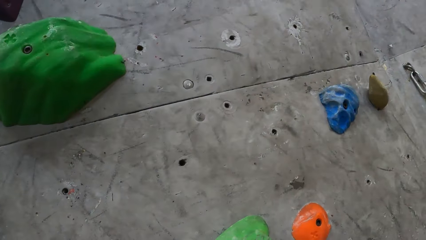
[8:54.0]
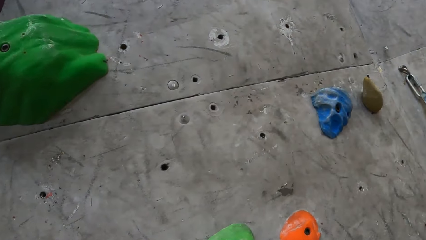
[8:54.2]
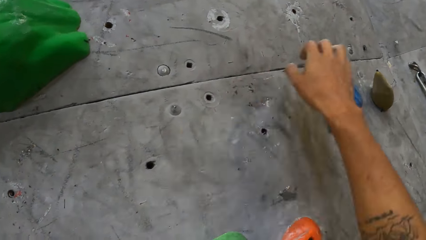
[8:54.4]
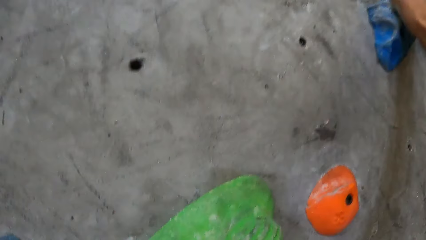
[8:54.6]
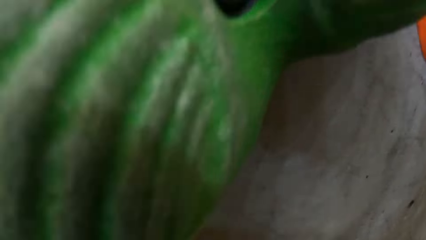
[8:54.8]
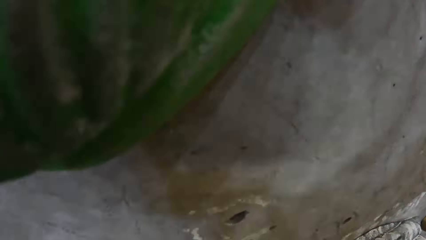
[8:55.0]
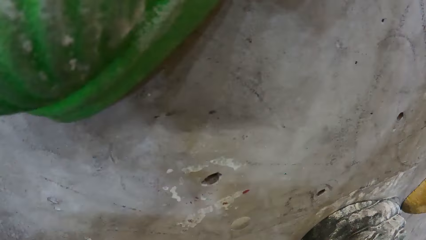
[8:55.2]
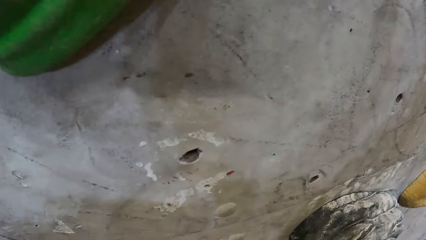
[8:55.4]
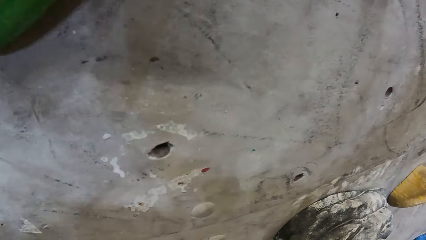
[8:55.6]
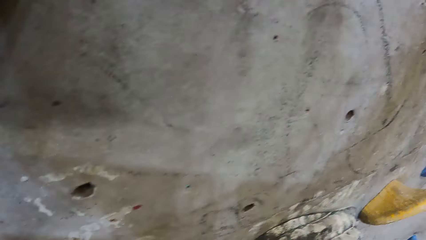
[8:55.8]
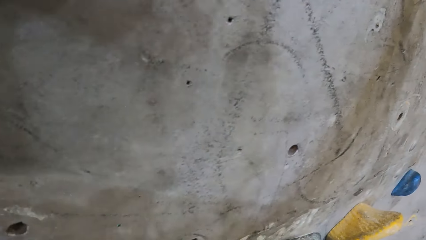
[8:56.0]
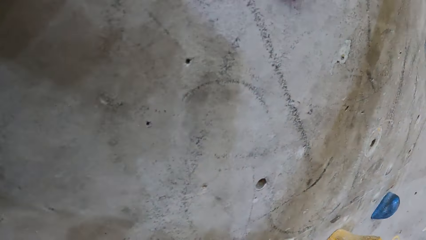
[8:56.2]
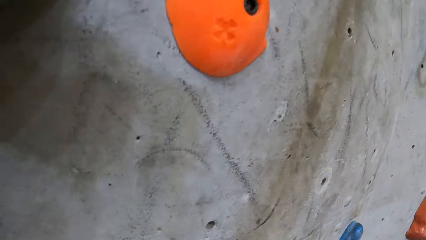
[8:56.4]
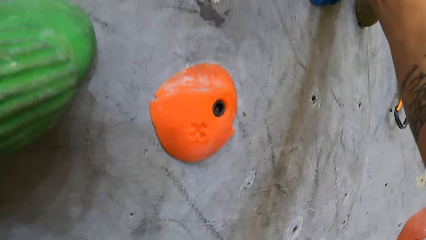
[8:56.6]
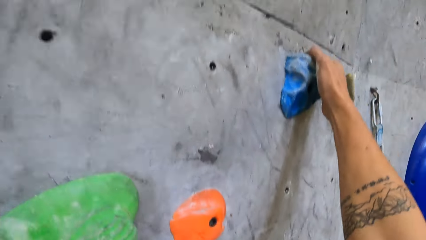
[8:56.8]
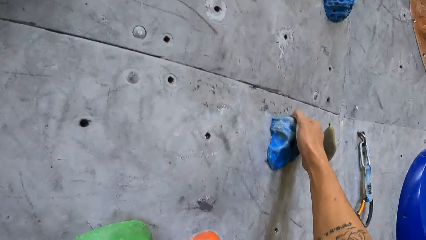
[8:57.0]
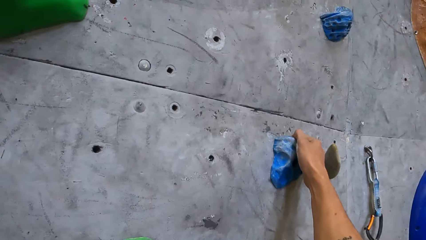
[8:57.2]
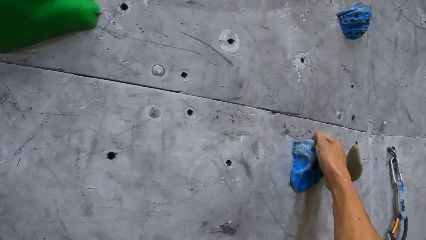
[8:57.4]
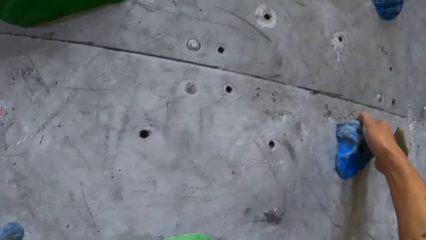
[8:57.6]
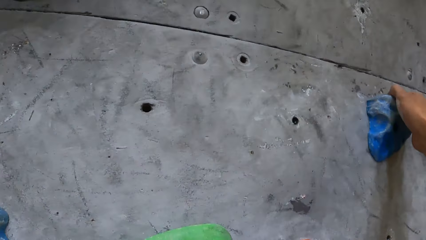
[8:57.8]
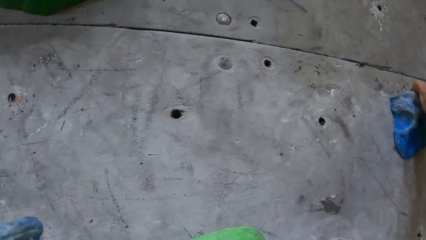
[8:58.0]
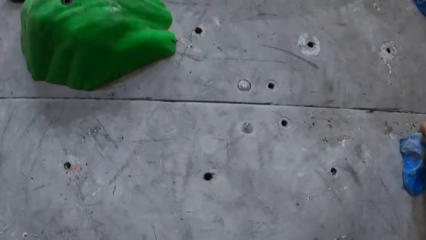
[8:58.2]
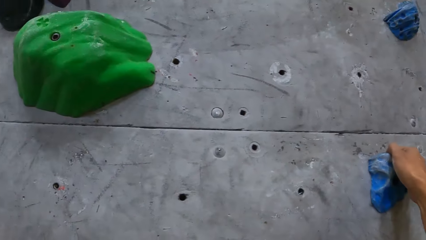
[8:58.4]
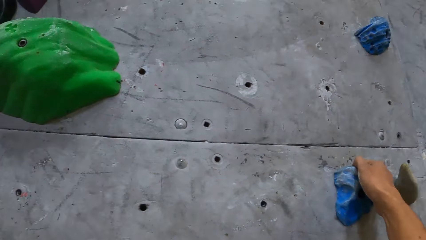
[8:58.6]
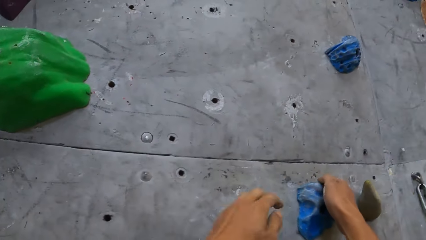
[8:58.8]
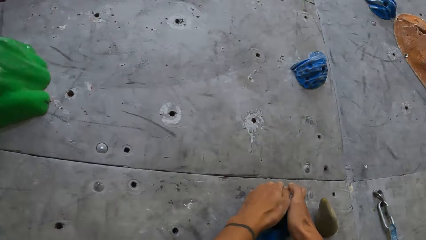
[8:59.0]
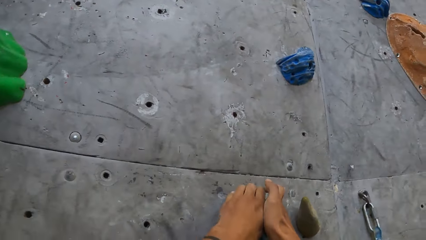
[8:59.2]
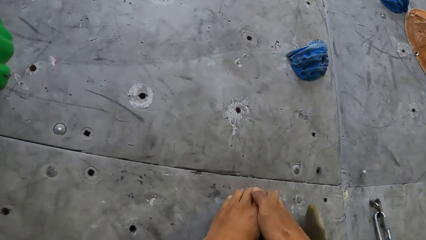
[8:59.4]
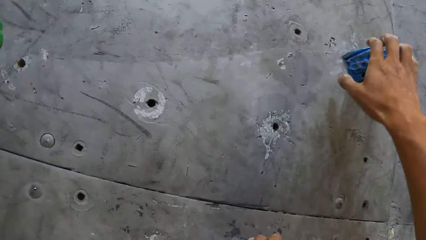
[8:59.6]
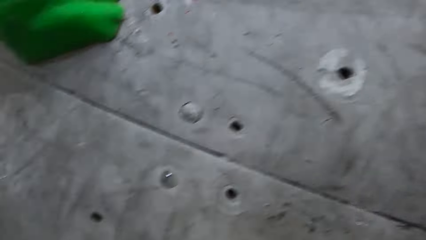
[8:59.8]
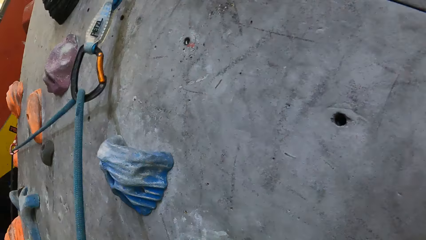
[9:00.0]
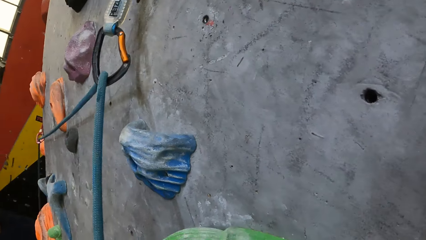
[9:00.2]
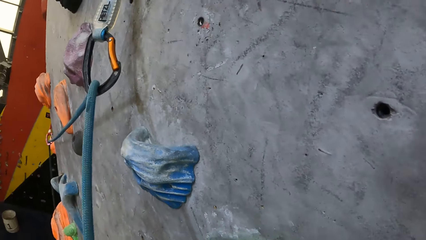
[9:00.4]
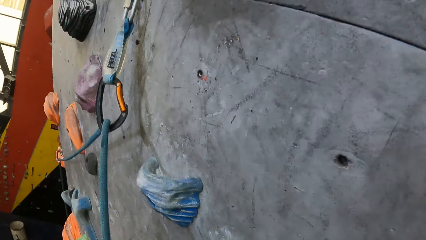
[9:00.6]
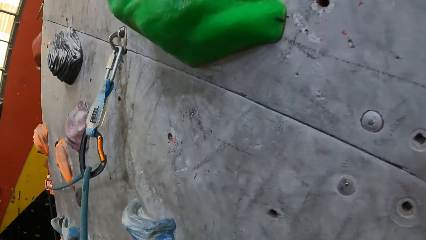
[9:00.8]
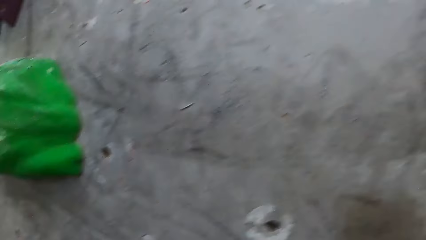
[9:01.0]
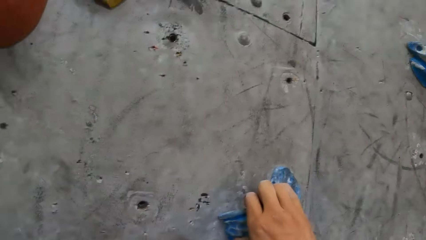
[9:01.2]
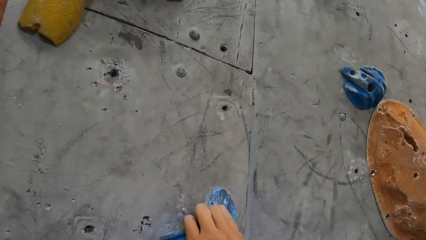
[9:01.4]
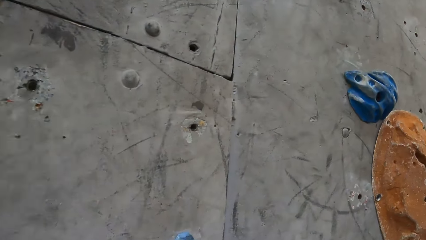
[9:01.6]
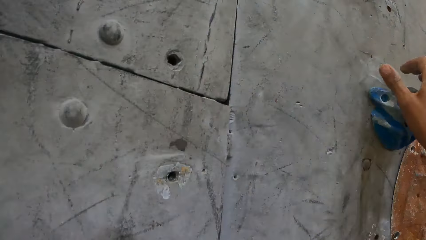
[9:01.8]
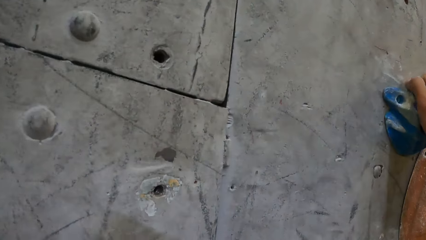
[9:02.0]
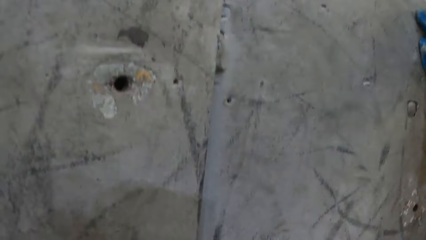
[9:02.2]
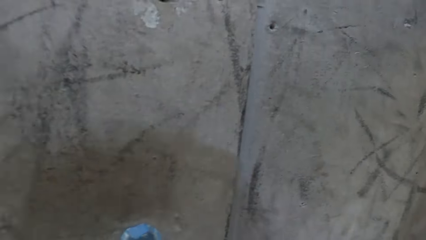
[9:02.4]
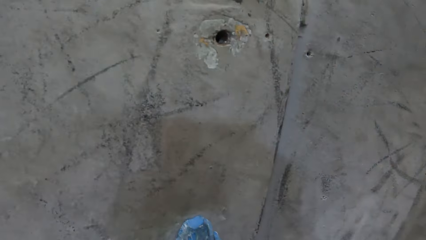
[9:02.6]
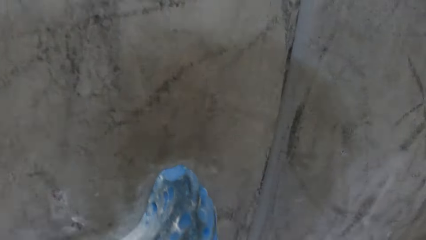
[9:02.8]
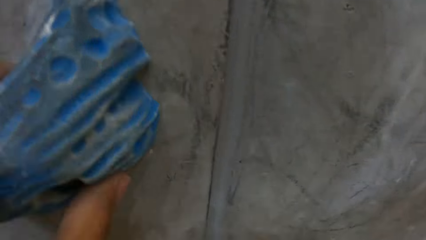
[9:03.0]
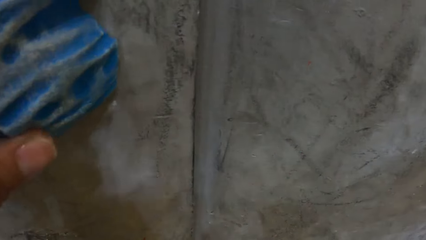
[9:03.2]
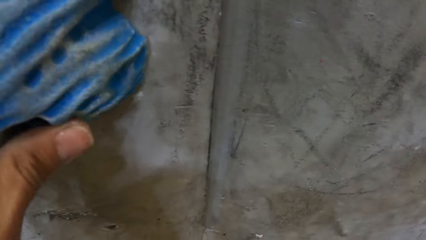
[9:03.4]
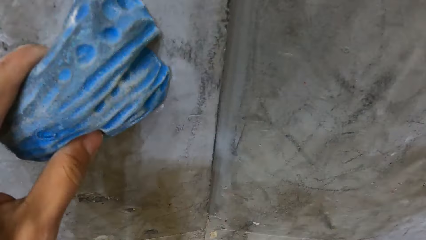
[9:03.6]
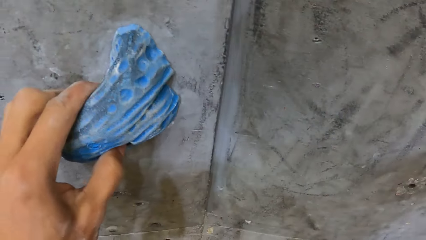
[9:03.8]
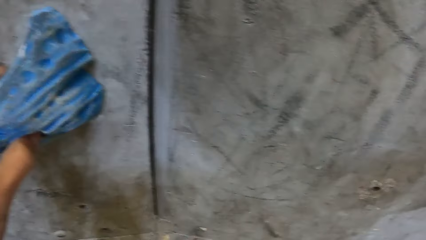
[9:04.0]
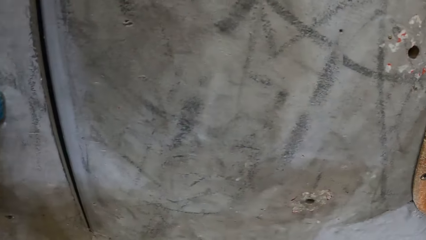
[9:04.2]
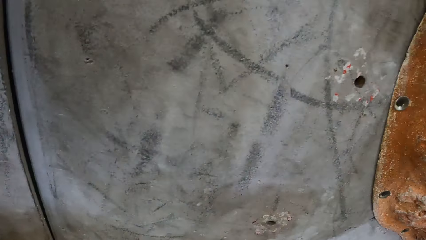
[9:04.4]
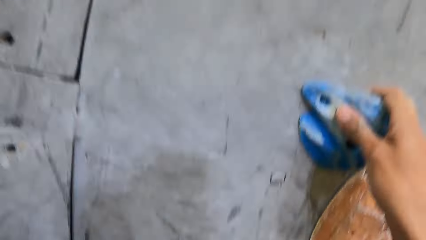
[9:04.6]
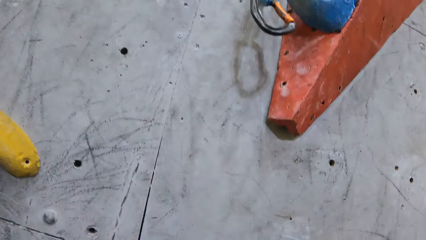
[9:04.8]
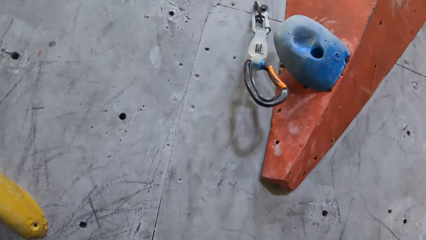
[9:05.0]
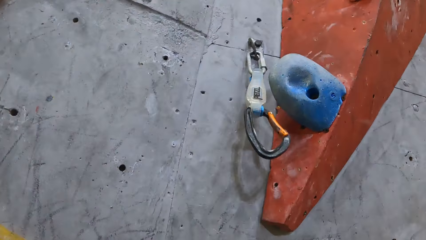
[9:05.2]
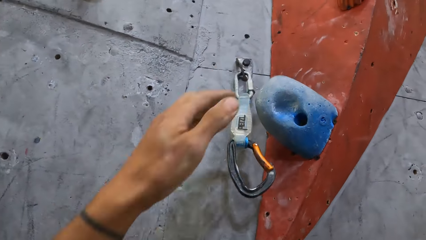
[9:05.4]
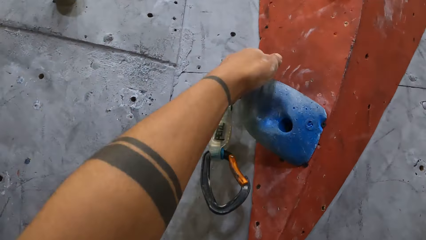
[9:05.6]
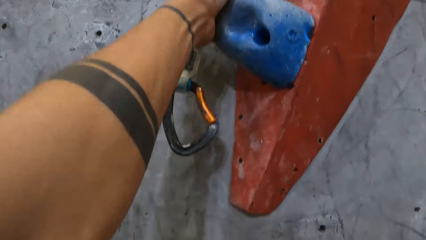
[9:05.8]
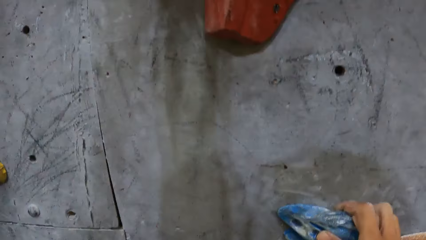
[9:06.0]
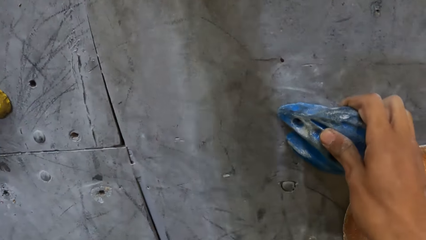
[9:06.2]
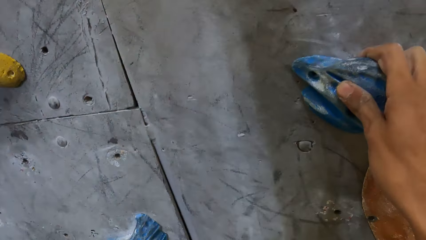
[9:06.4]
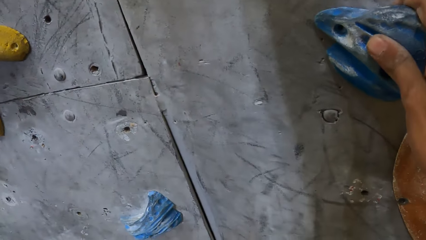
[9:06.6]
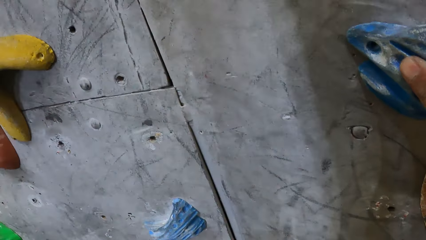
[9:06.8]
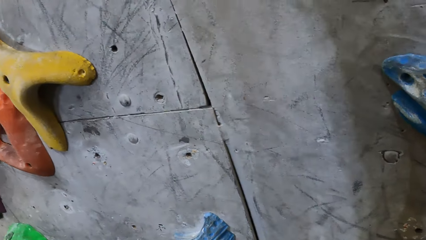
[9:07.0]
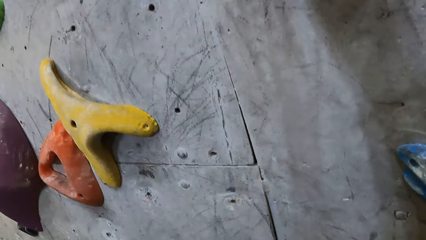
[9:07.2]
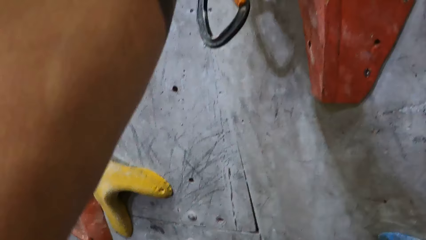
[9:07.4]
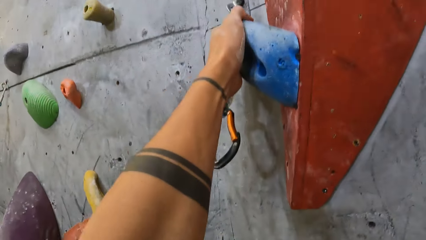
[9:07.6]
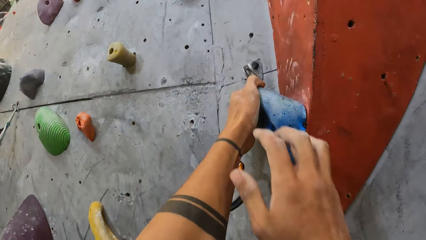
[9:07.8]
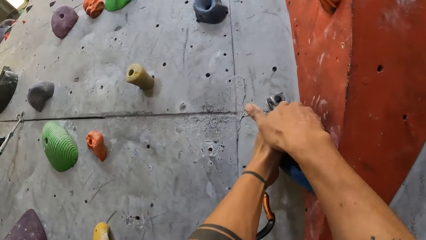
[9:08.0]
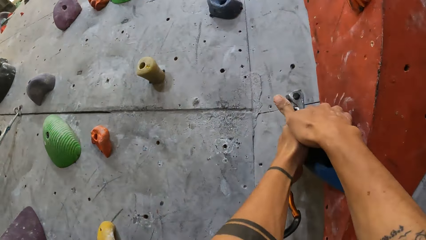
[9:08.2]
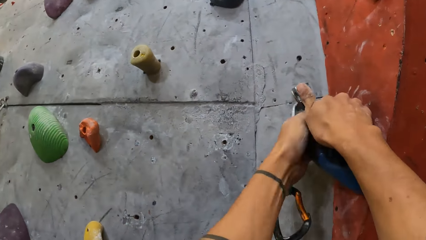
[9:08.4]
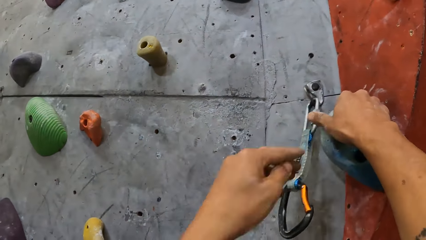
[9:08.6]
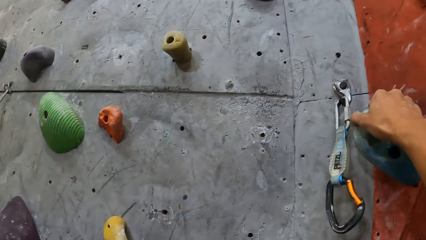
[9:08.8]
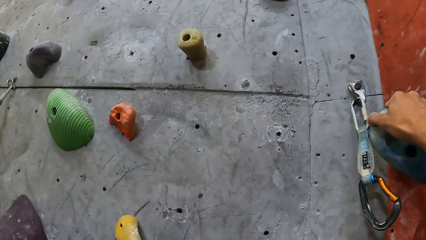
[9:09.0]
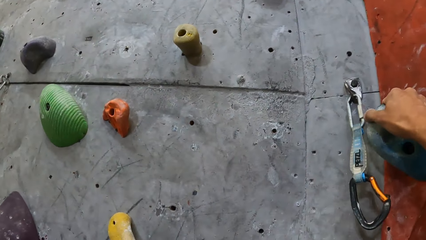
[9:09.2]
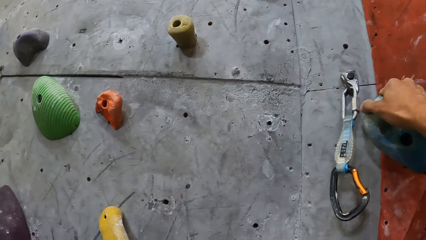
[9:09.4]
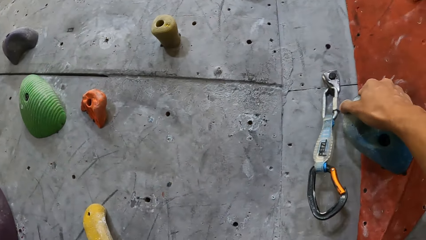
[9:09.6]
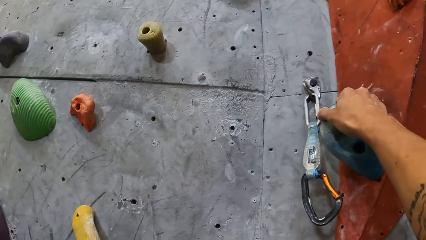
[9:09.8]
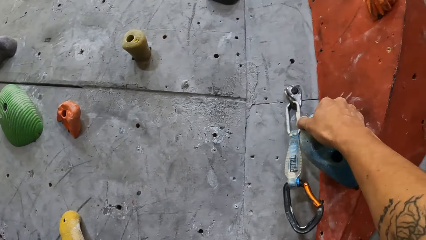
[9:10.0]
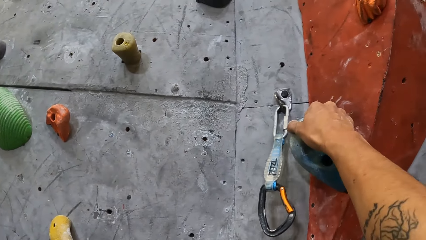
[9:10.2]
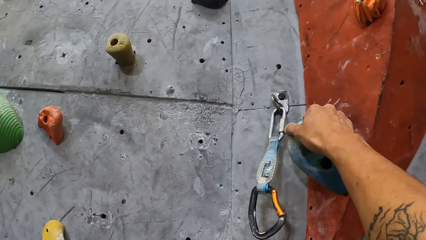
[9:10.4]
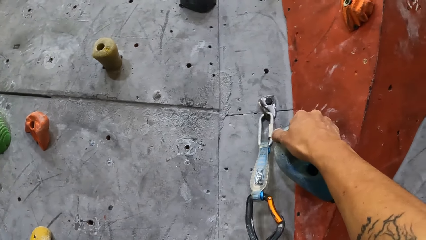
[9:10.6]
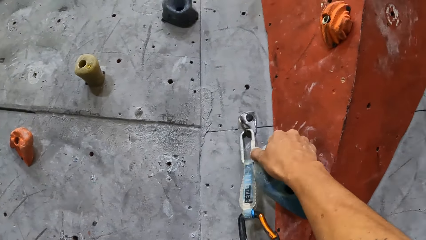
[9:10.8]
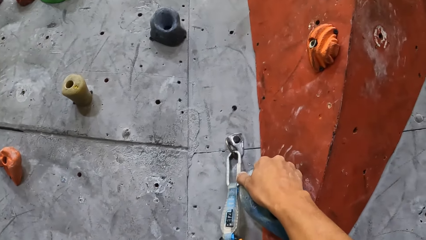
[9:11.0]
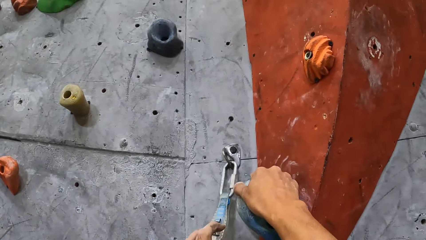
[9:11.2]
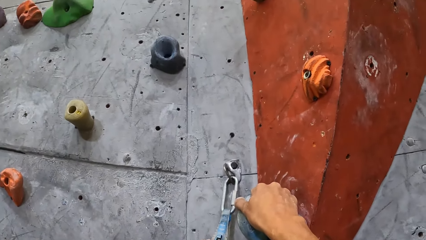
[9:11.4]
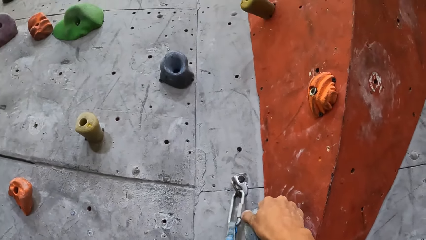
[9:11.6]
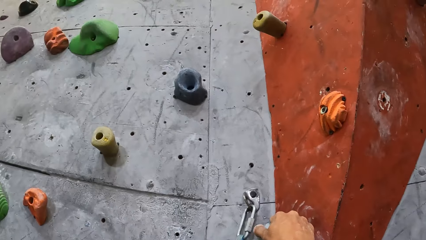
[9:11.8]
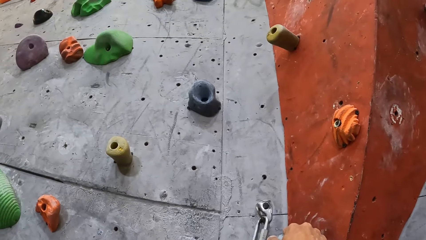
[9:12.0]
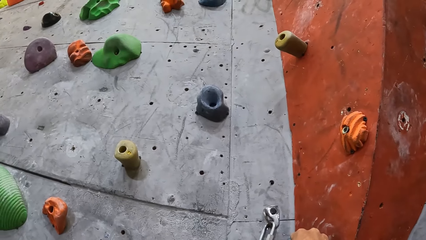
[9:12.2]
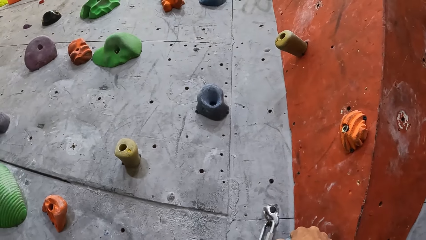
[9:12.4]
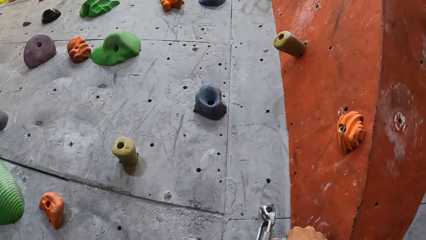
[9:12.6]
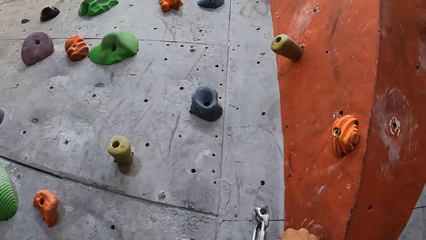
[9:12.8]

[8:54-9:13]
The camera wearer climbs the wall. They hook a safety rope on the wall.
